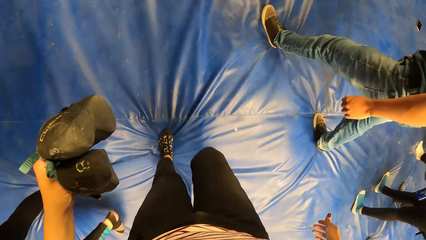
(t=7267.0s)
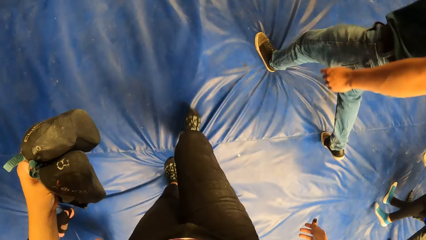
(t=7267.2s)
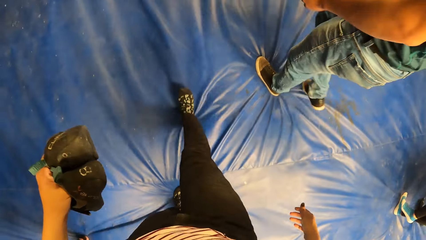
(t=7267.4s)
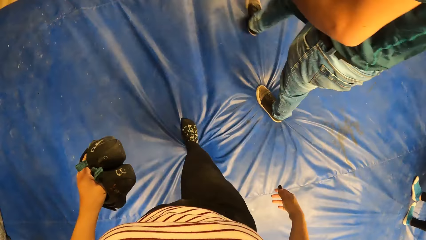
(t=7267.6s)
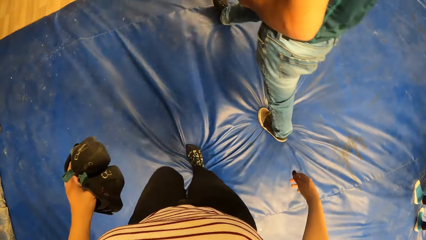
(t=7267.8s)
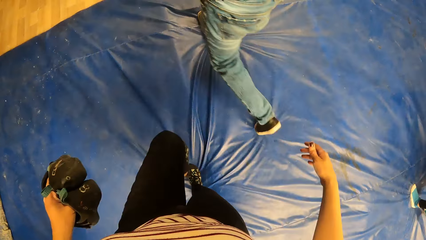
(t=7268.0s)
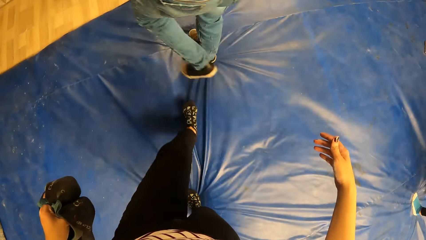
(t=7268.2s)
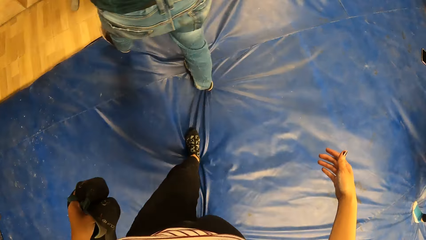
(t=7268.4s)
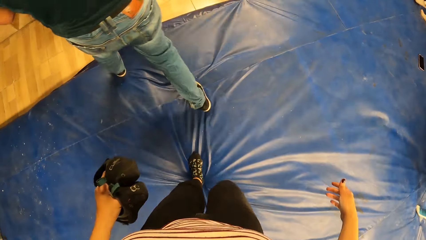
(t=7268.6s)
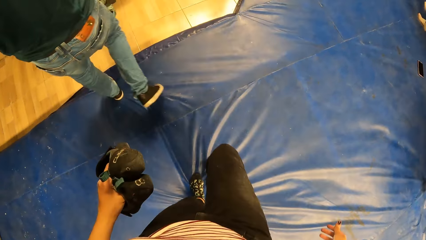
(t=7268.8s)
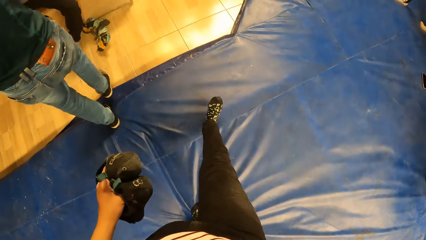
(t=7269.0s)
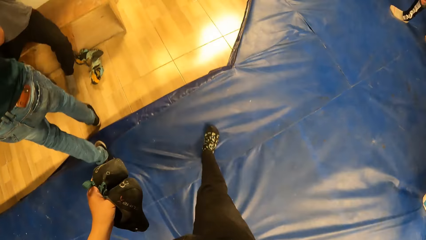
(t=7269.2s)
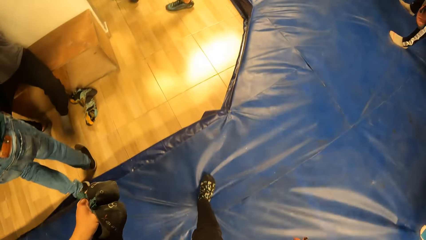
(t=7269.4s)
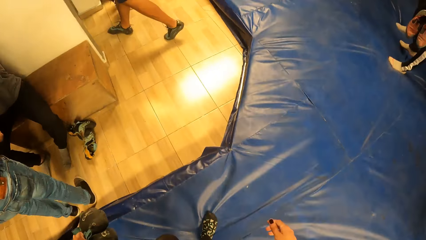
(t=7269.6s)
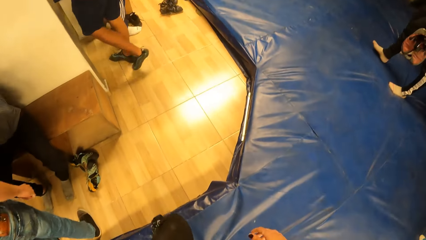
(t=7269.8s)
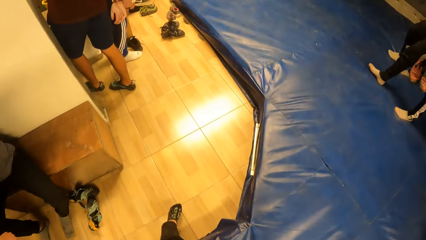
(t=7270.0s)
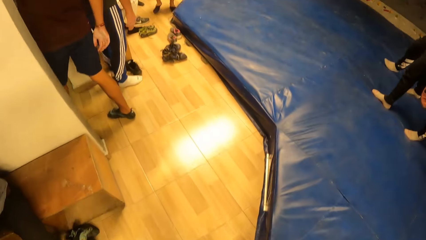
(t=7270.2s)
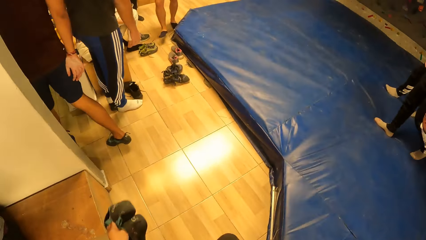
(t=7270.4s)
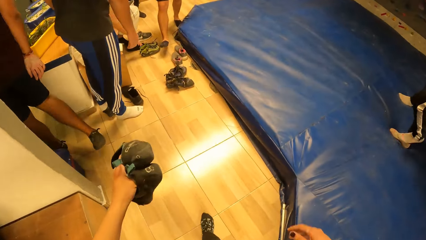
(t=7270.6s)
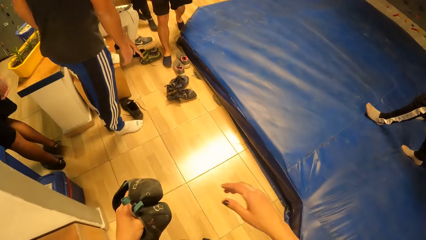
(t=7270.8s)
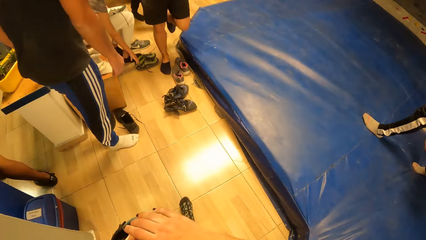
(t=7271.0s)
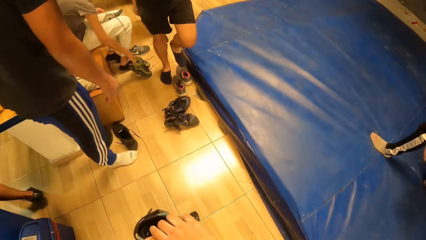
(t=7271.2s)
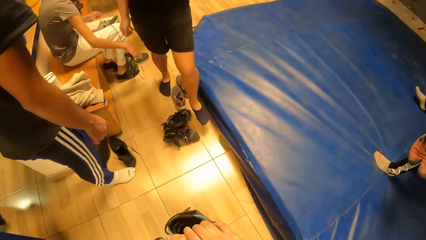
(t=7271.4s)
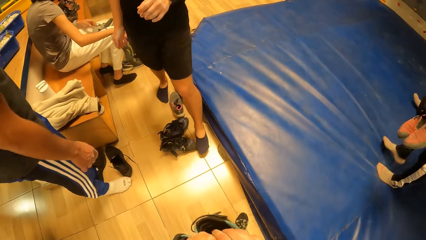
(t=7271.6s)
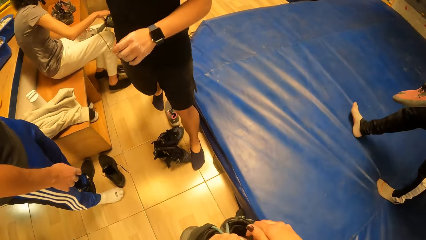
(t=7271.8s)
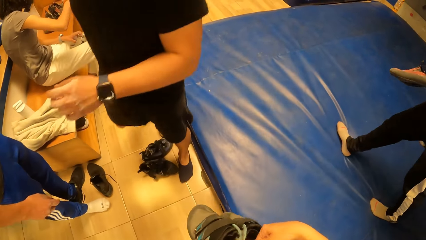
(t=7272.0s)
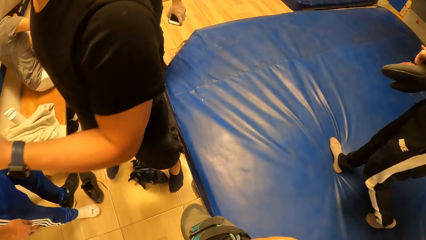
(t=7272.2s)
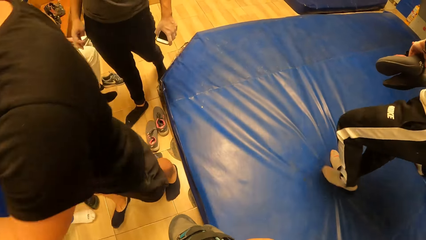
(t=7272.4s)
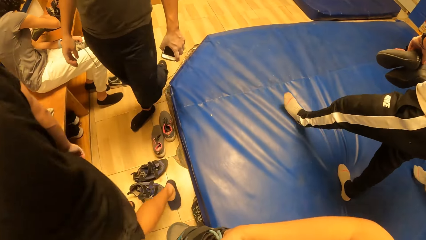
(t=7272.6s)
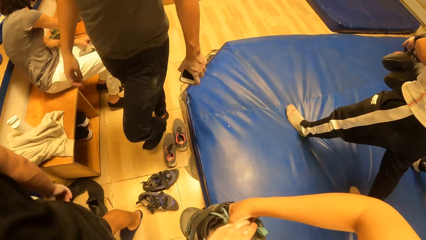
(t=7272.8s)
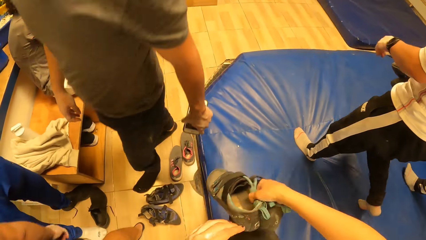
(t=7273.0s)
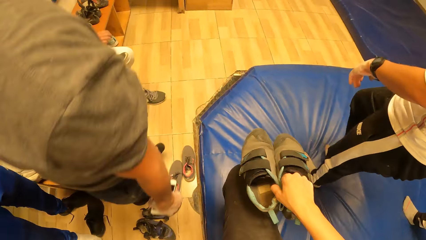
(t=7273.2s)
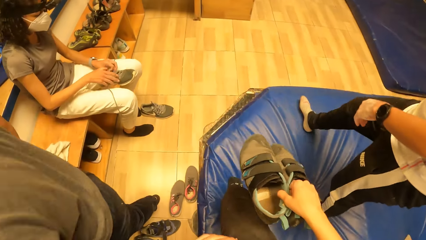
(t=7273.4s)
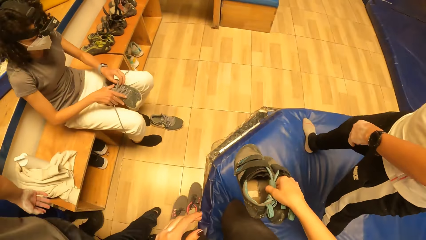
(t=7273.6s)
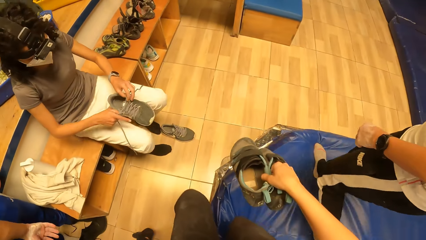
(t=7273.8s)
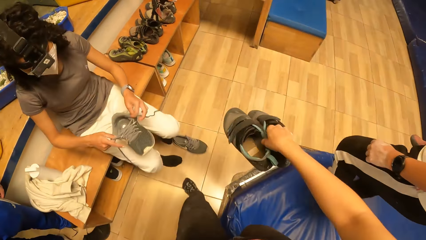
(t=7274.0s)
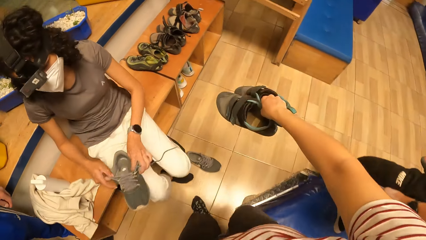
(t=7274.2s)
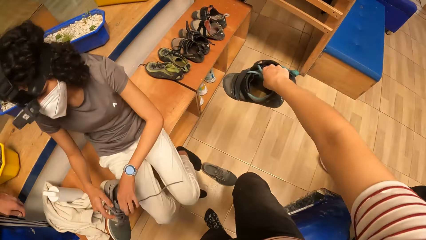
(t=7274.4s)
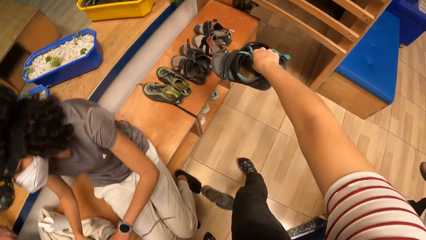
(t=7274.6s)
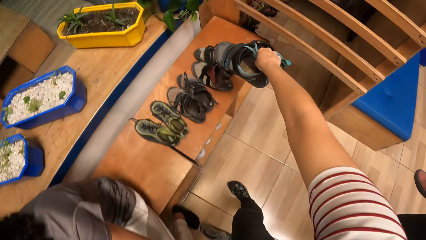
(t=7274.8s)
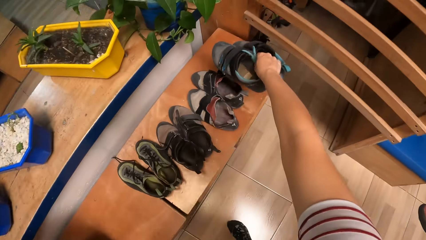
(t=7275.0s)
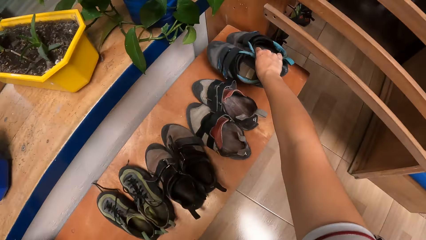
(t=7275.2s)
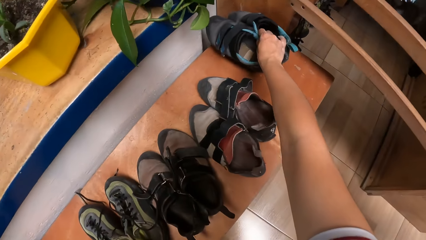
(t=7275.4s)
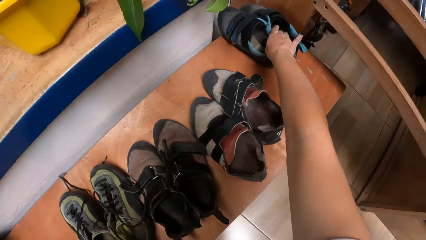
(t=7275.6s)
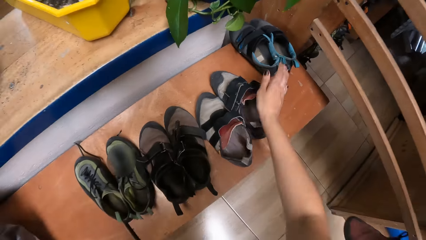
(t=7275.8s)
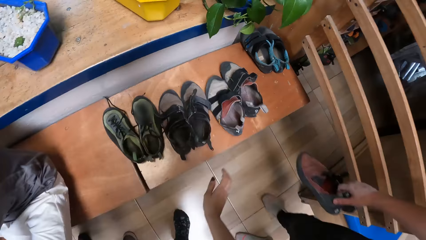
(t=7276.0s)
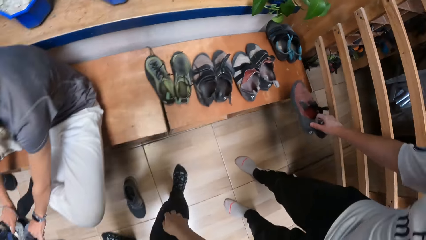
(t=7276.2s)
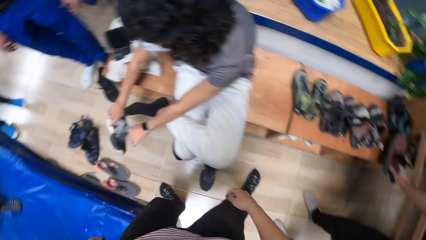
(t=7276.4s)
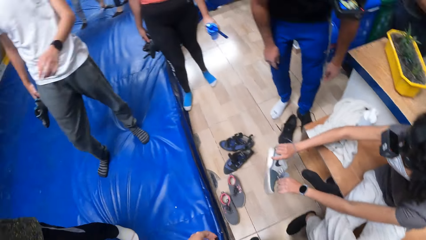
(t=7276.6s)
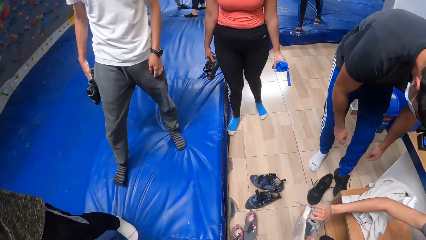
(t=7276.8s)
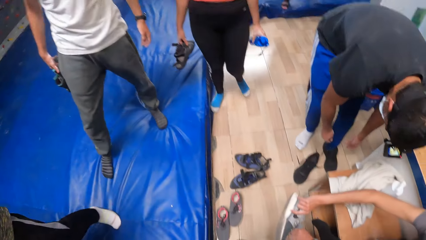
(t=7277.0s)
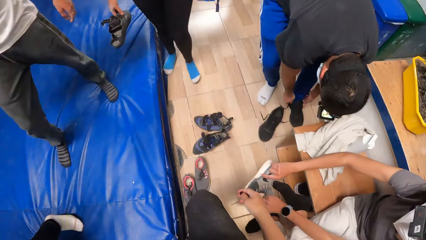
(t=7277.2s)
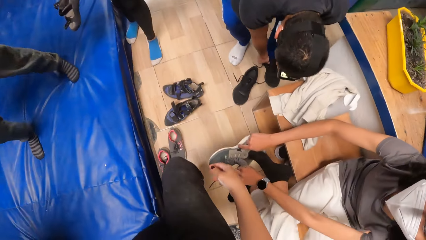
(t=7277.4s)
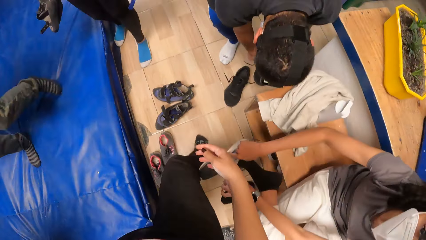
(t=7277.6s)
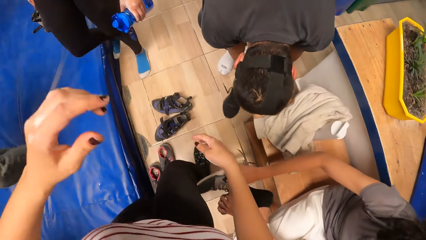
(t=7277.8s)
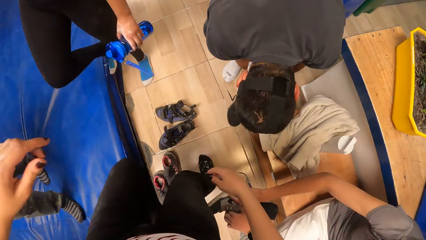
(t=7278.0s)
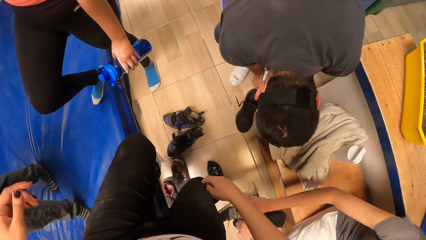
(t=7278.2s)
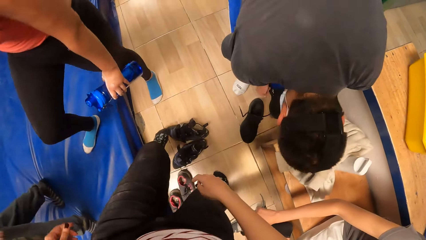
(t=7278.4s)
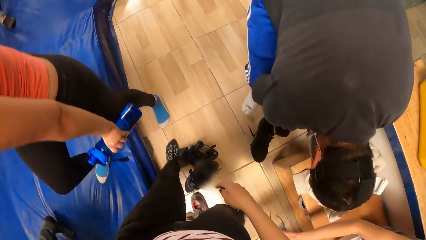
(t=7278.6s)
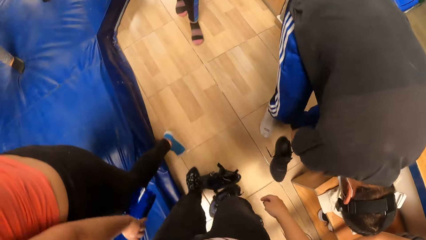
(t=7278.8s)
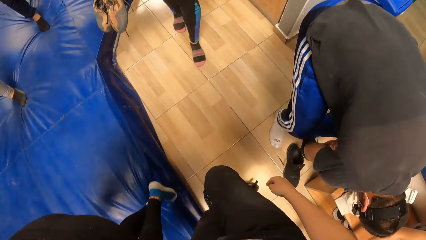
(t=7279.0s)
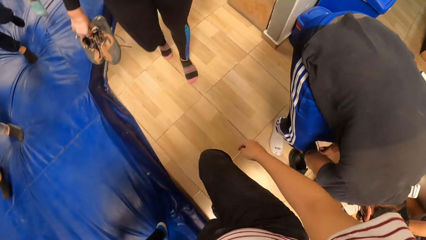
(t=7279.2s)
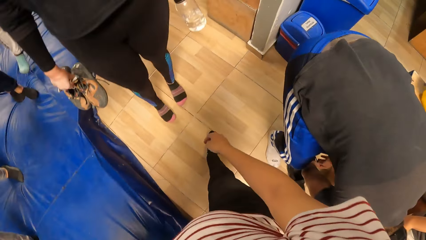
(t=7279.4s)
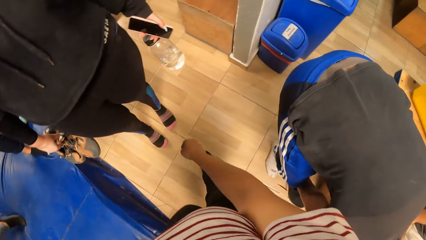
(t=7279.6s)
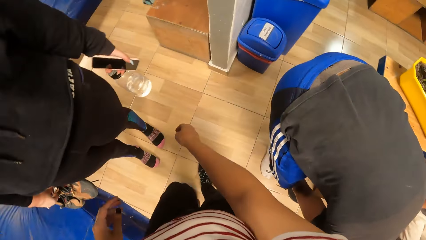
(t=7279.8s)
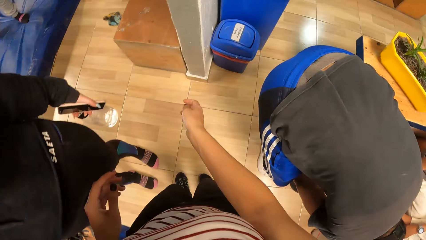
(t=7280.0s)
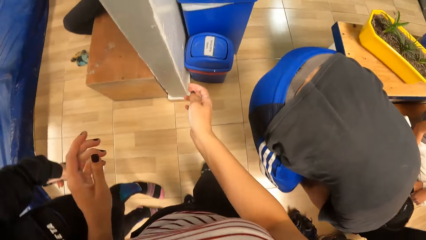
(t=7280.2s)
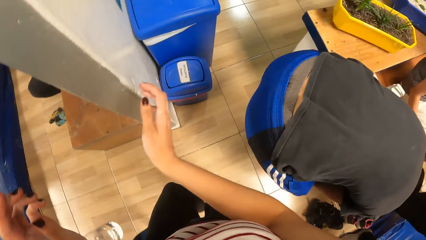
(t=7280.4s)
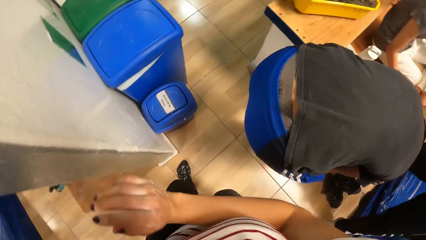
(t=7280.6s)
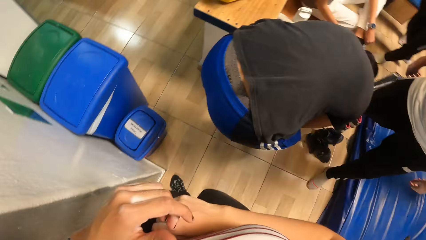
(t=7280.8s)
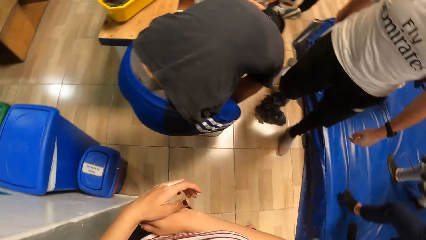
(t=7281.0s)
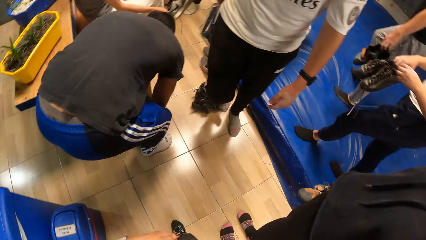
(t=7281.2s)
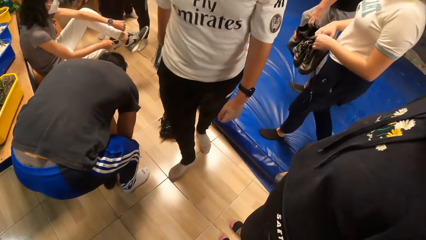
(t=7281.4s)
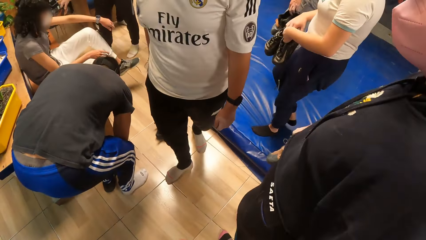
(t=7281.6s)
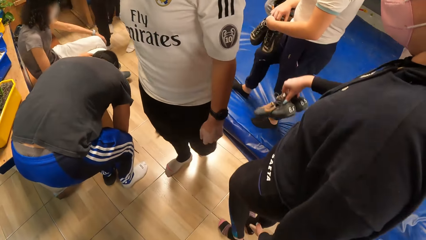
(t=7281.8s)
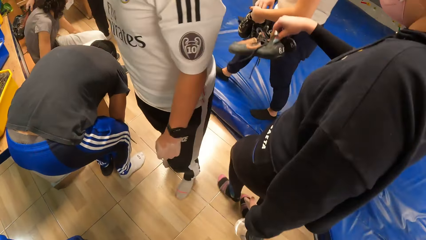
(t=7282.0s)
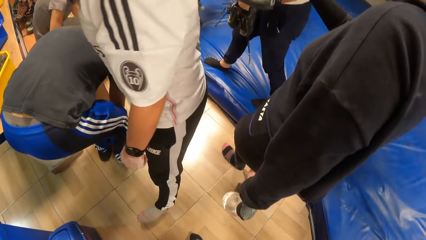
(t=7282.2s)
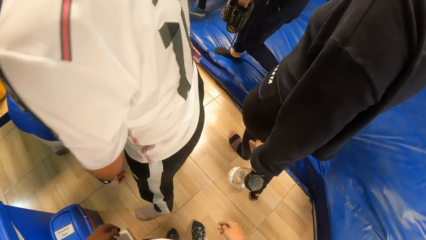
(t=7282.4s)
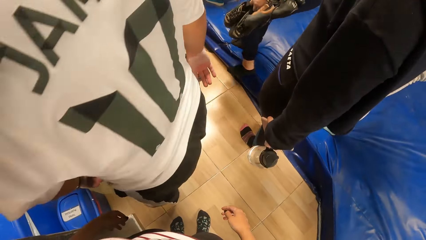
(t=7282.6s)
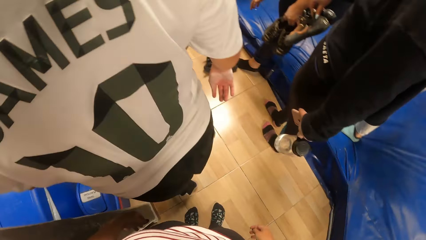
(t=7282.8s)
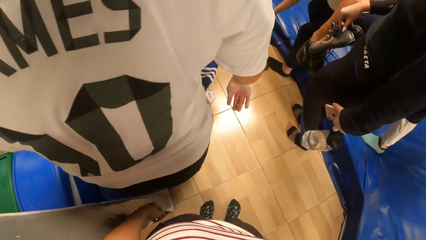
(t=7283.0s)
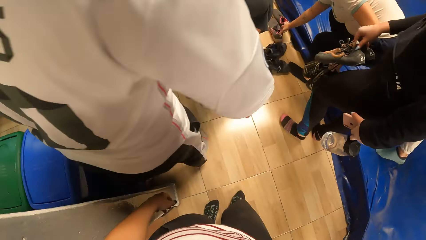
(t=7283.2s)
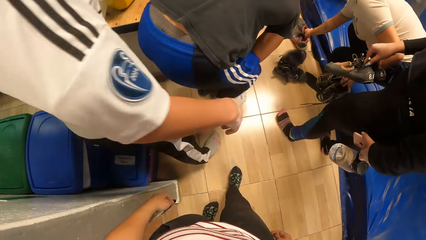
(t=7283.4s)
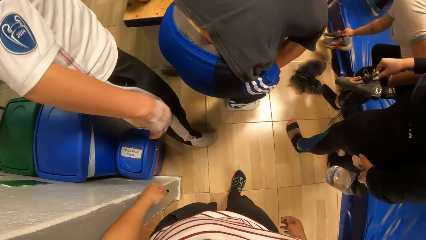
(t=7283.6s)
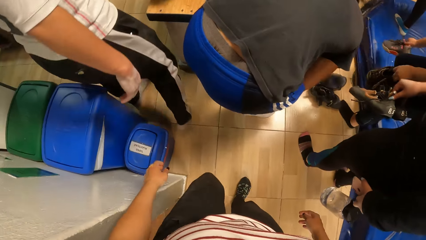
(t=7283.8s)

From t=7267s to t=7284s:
The camera wearer walks on the mat. She places the shoes on the shelf with her right hand. She stares around. She walks on the floor. She stands on the floor.
